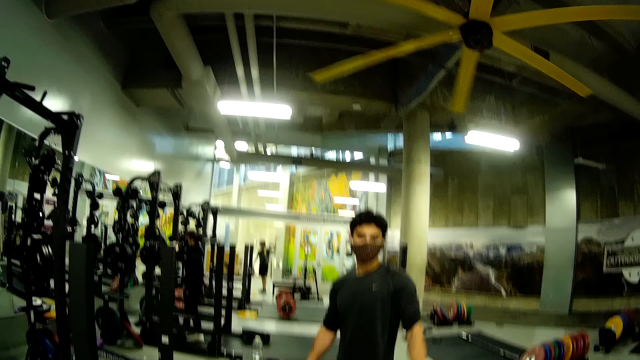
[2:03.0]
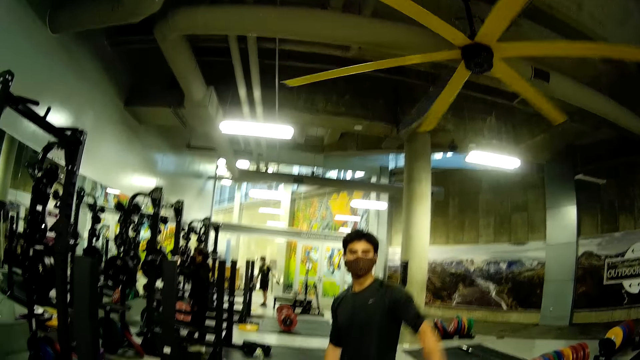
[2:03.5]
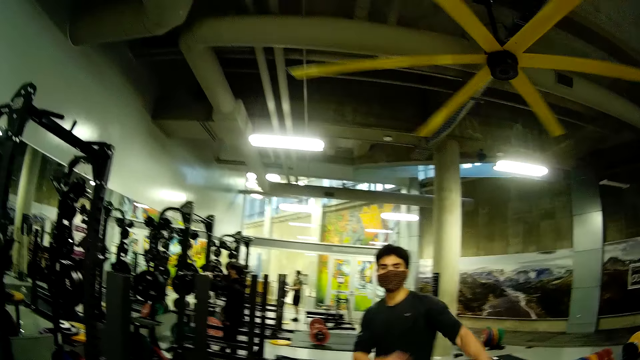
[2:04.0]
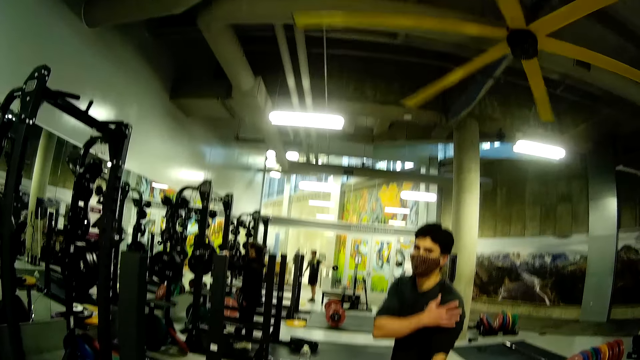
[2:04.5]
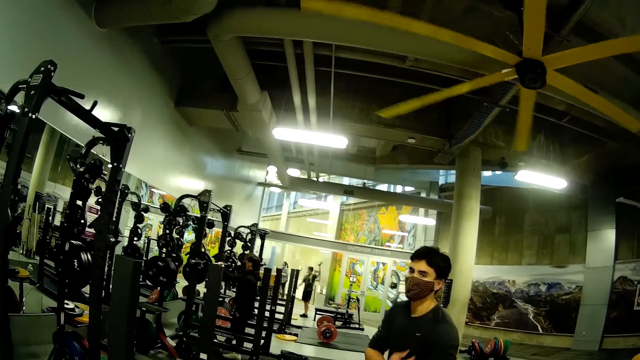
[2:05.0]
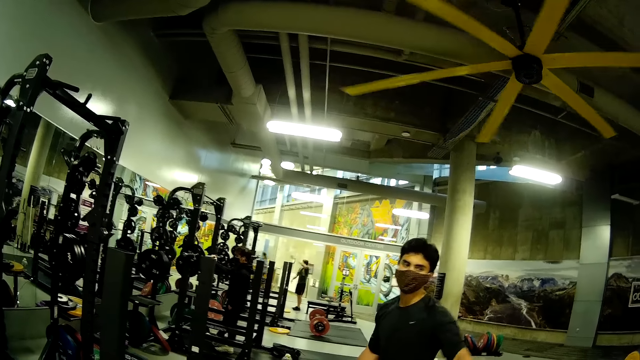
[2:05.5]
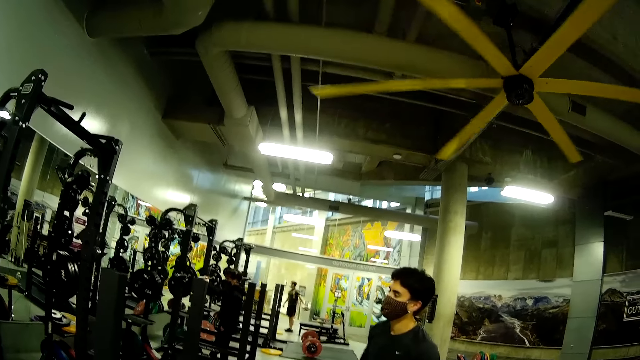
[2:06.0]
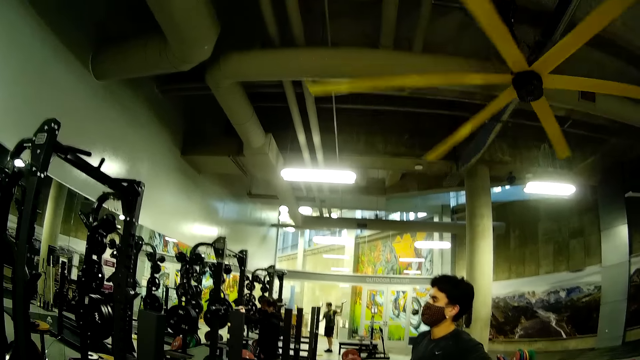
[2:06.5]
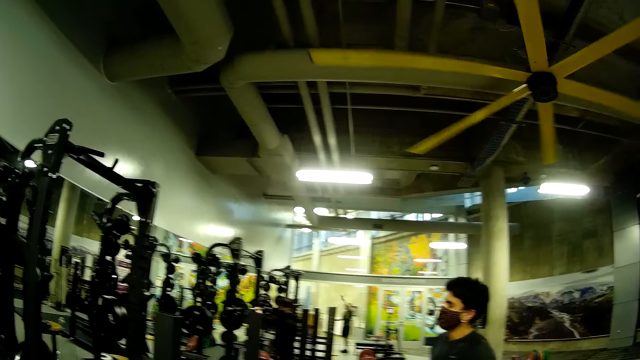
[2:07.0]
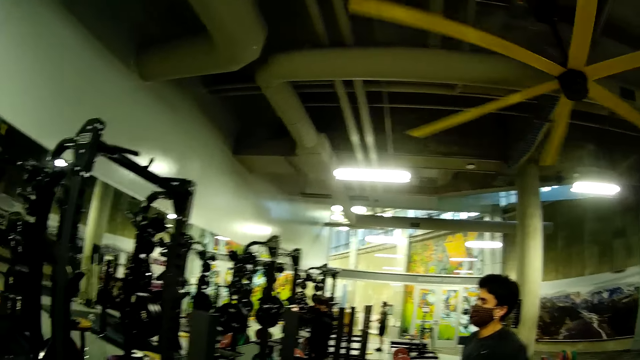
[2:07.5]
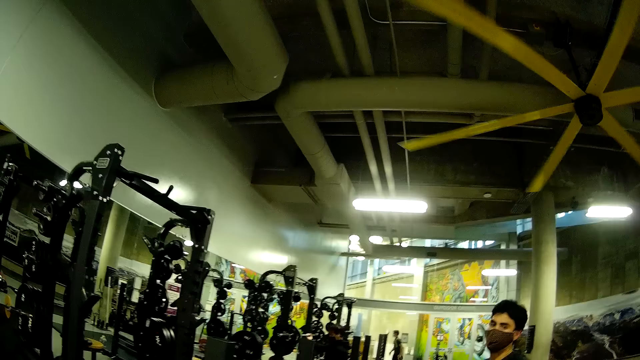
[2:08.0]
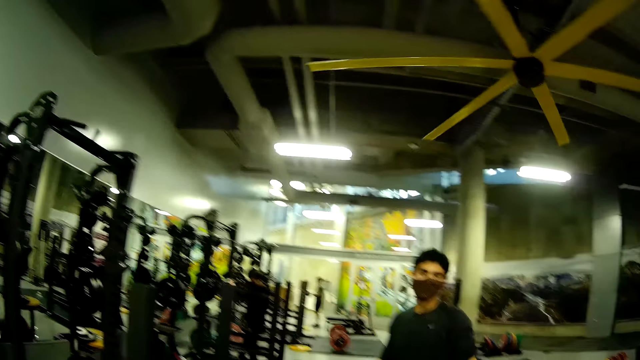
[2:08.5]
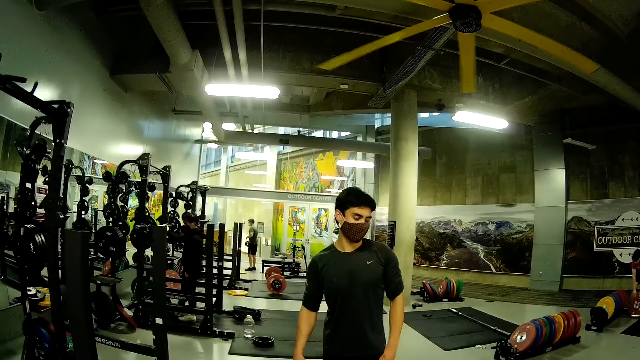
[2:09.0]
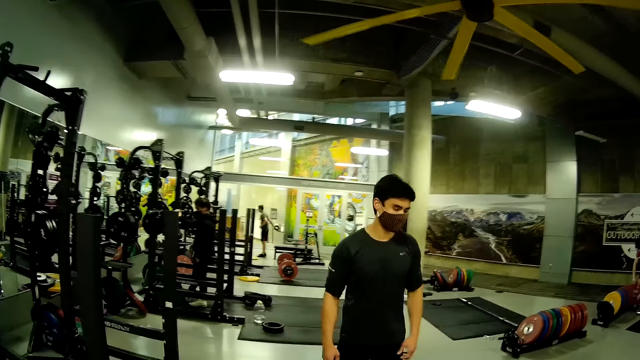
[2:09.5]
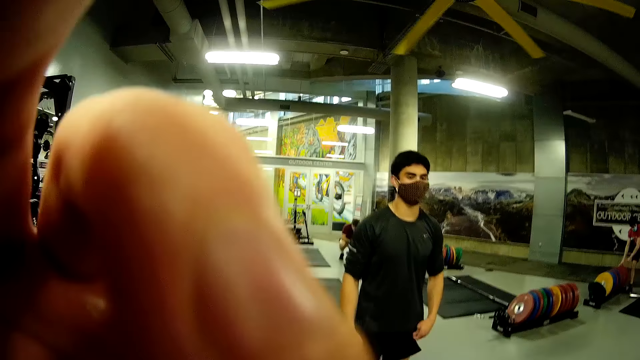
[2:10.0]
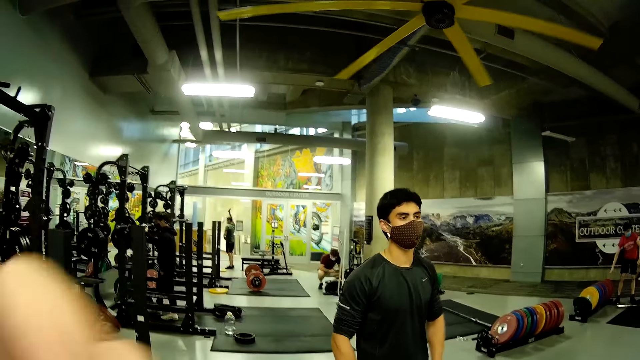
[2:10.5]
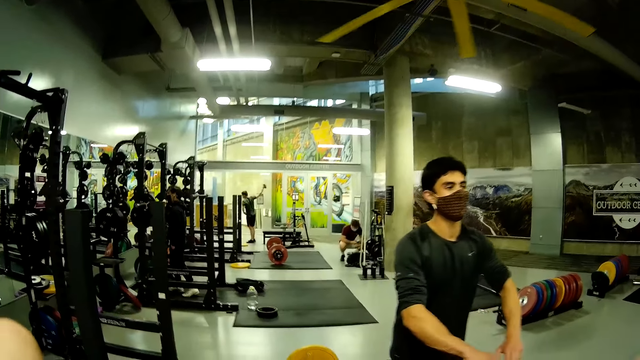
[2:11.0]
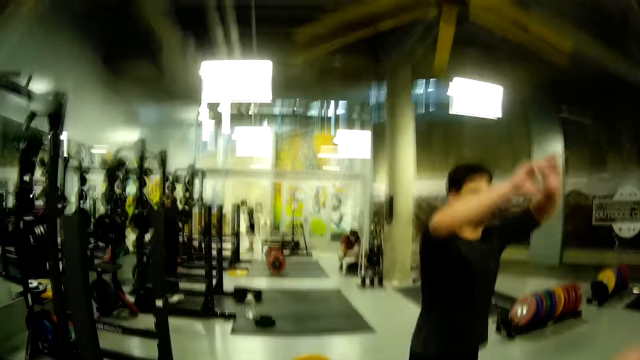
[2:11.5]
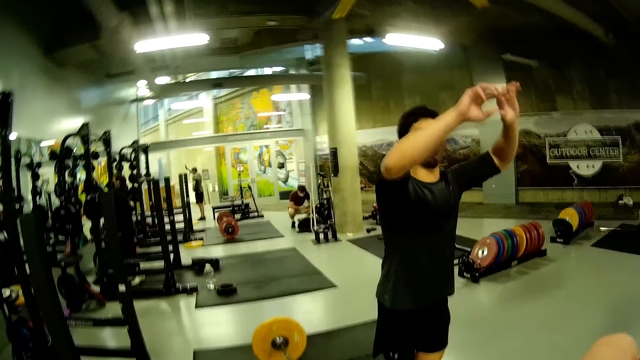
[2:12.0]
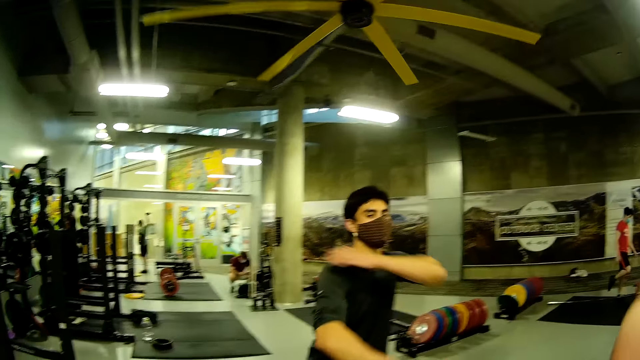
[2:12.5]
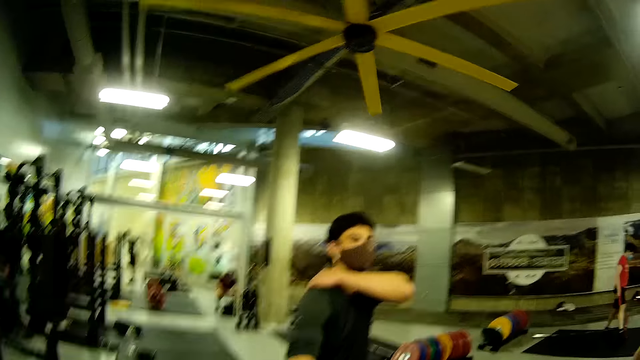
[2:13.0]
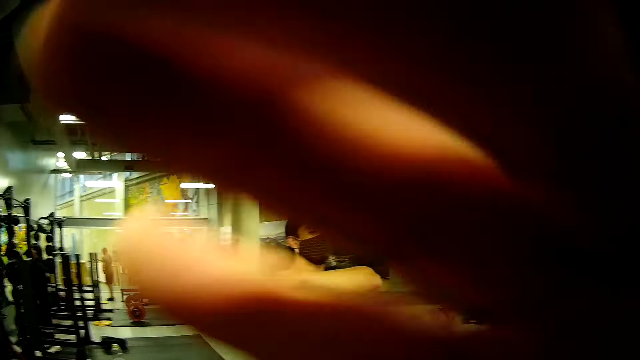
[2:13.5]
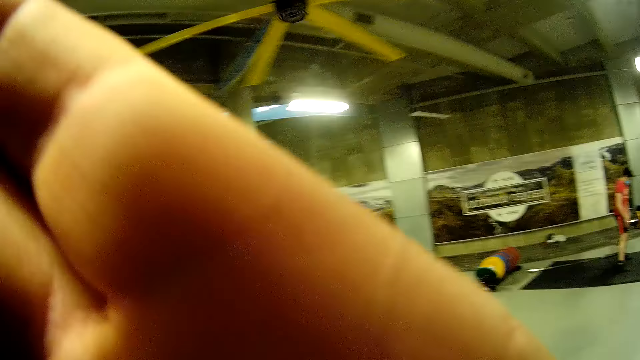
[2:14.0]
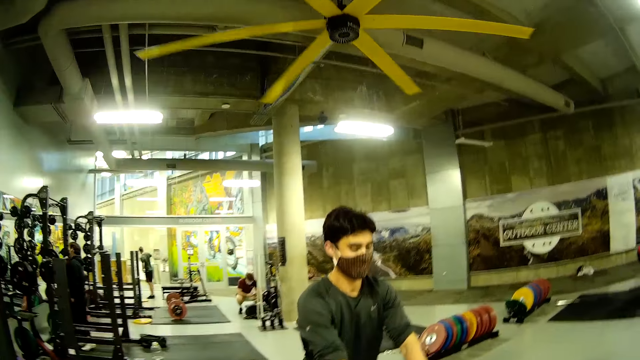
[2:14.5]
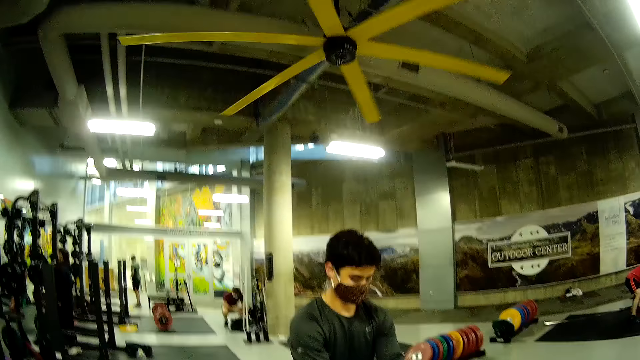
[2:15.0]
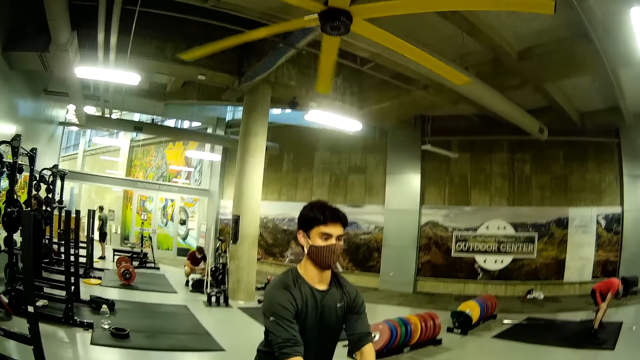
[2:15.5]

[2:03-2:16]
A man touches his shoulder with his right hand. The camera wearer touches his face with his left hand. He adjusts the camera on his head. The man lifts both hands and stretches. The man holds his shoulder with his left hand. The camera wearer covers the camera with his right hand.

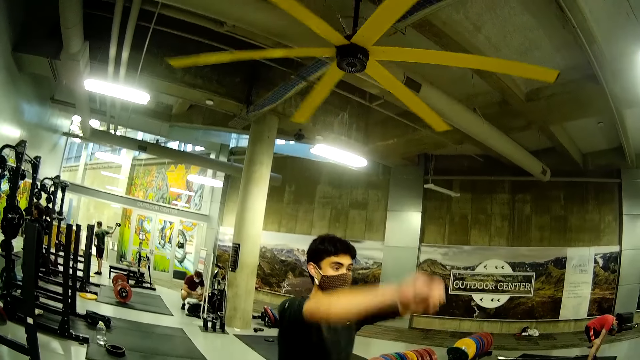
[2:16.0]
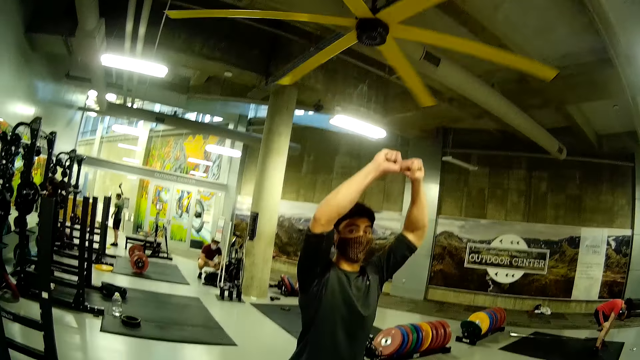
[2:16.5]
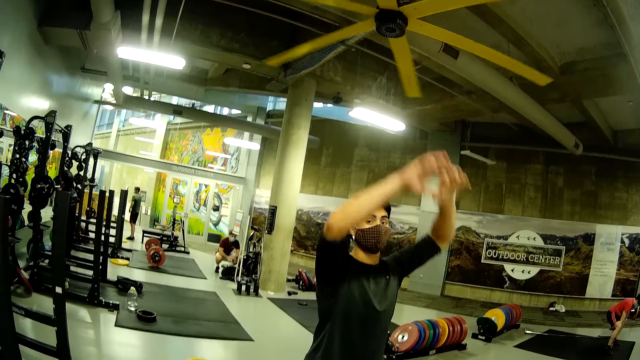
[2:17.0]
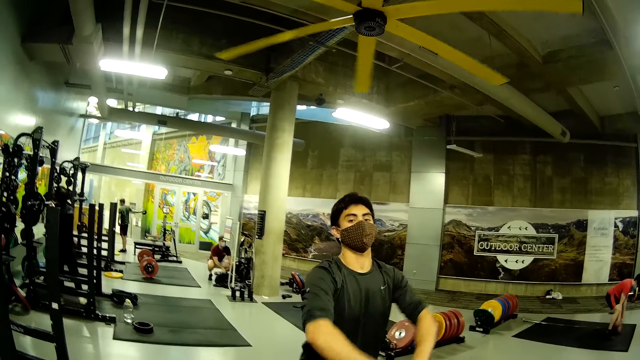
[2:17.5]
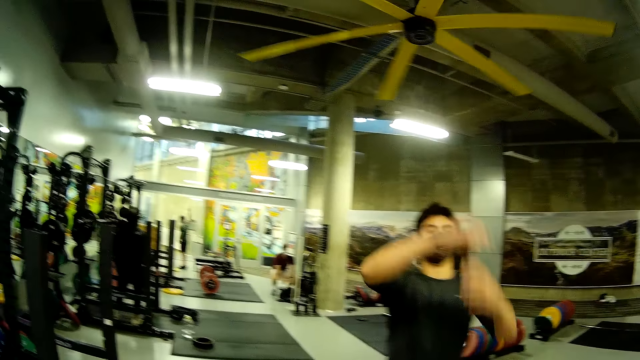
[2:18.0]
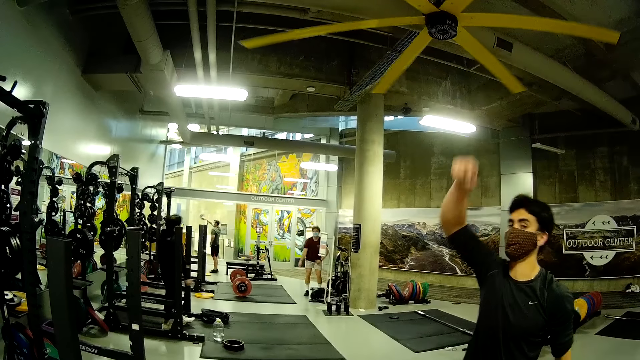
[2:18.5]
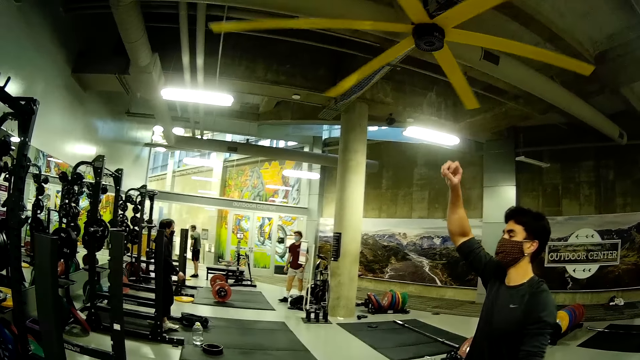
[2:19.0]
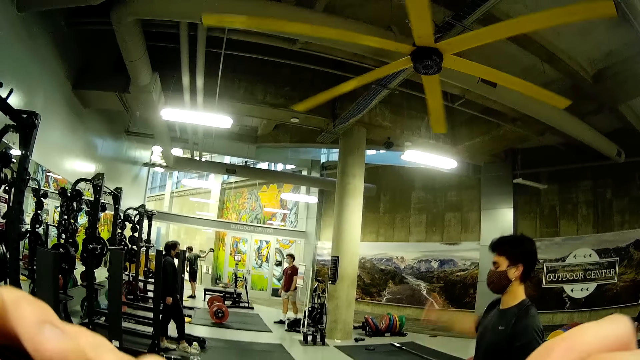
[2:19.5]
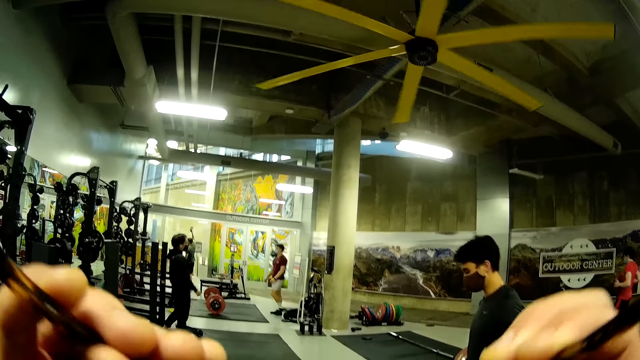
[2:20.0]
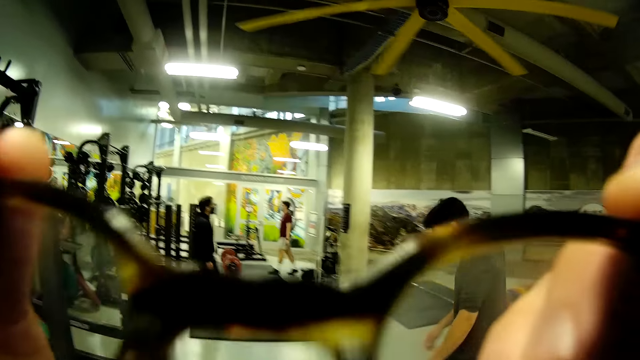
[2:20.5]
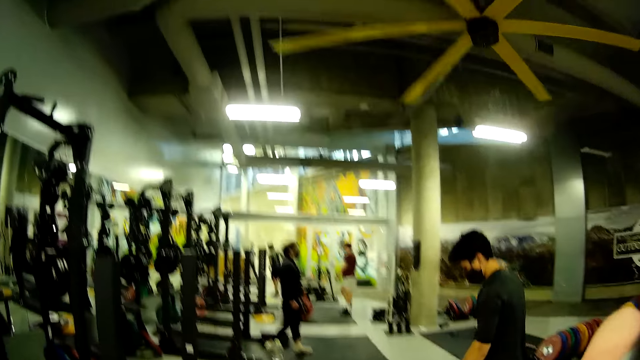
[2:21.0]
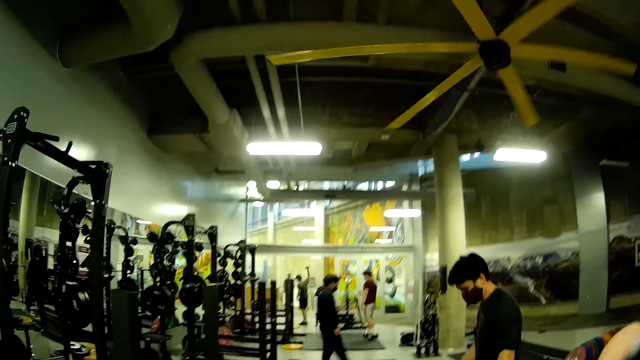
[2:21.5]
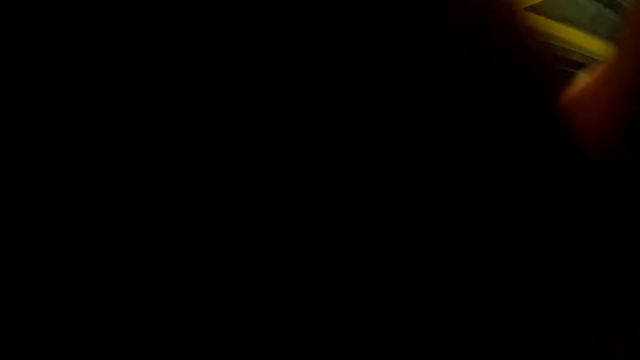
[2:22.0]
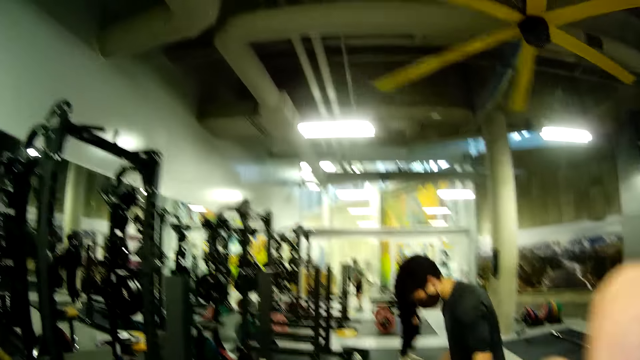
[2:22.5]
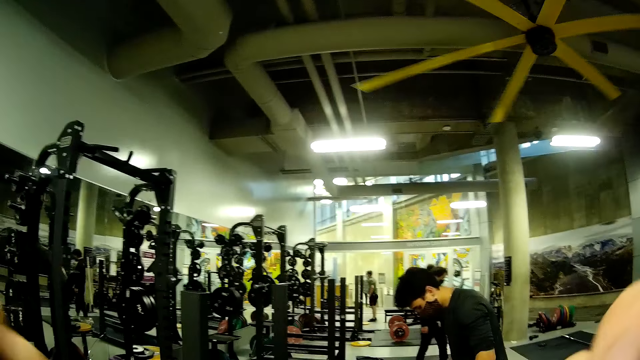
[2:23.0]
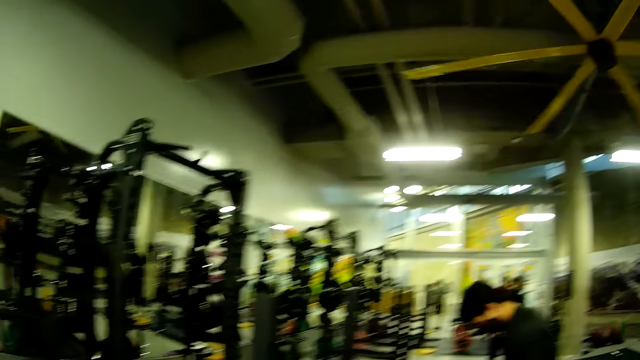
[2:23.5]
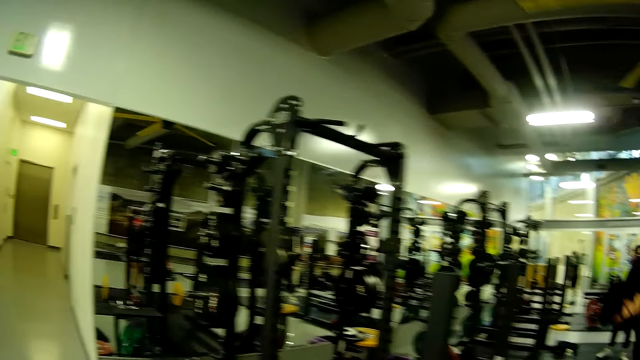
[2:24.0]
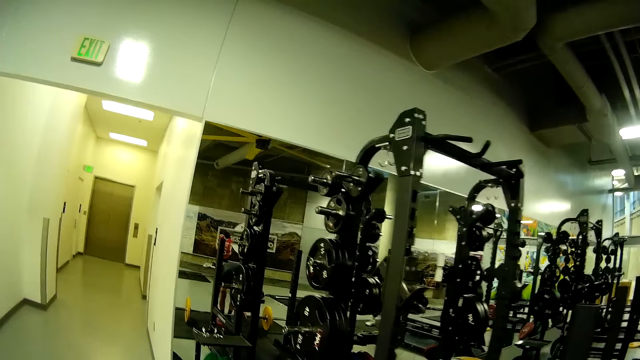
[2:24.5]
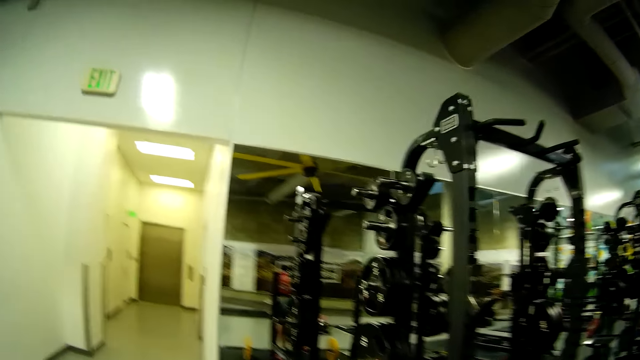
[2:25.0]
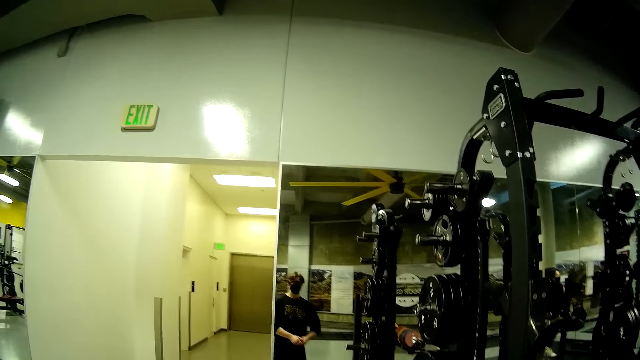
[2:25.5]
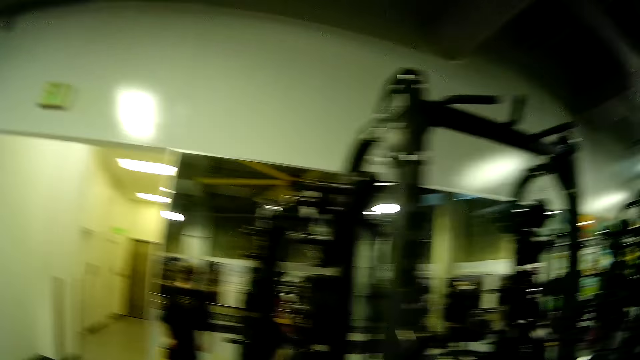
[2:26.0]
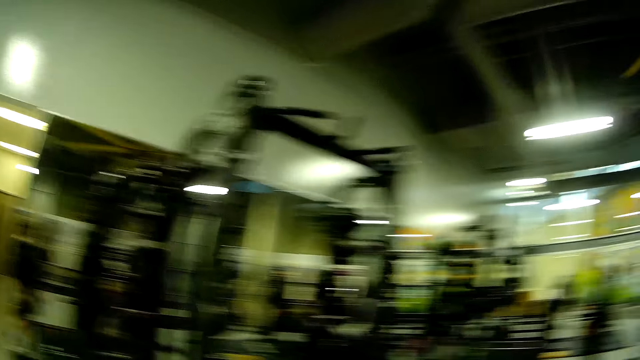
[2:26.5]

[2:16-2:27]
A man lifts both hands and drops both hands. The camera wearer wears a pair of glasses with both hands. The man walks towards the barbell on the floor. The camera wearer covers the camera with his right hand. He stares at the mirror.
